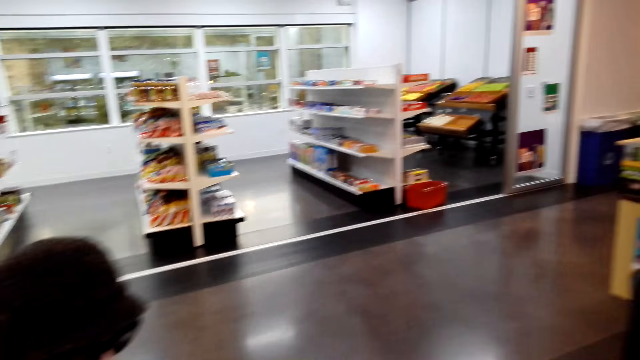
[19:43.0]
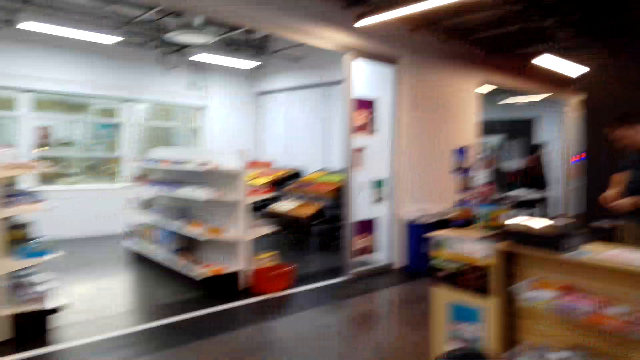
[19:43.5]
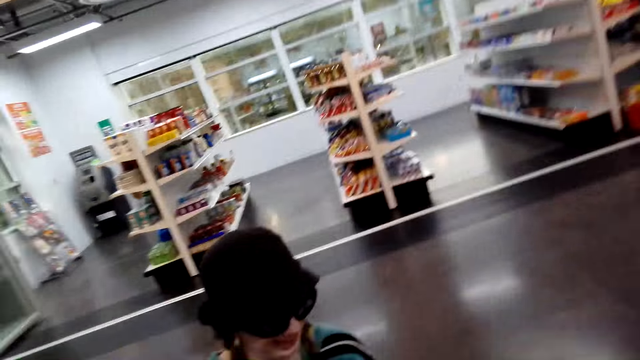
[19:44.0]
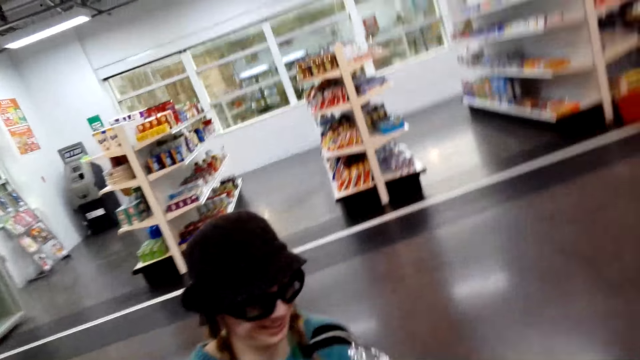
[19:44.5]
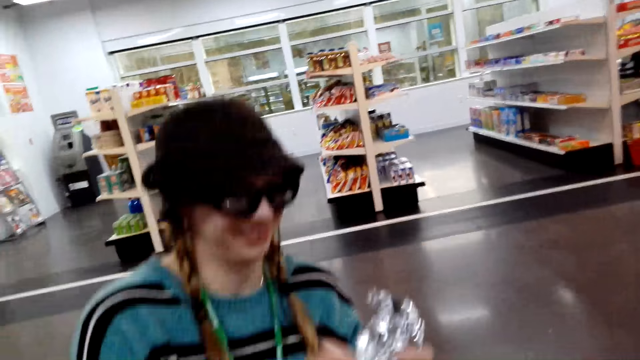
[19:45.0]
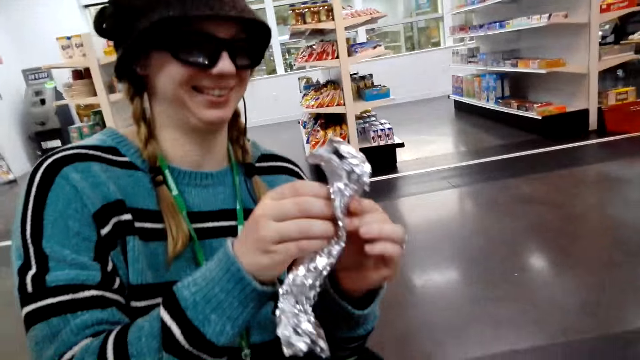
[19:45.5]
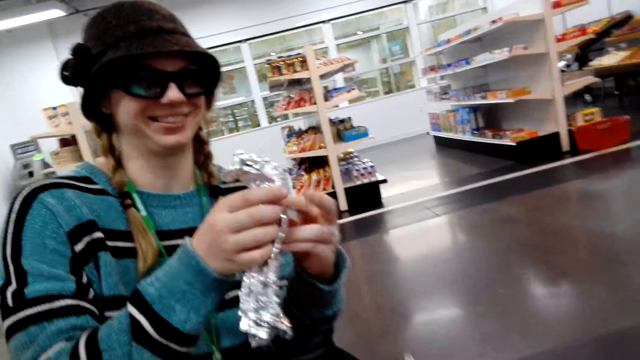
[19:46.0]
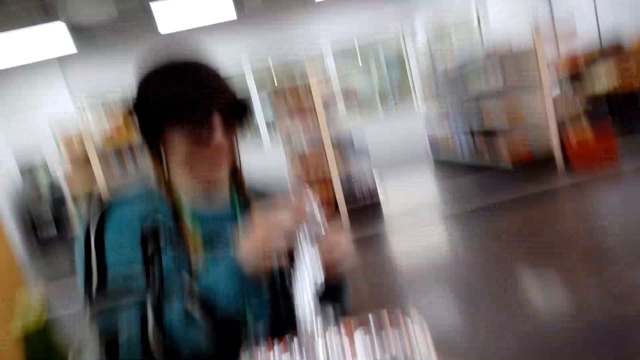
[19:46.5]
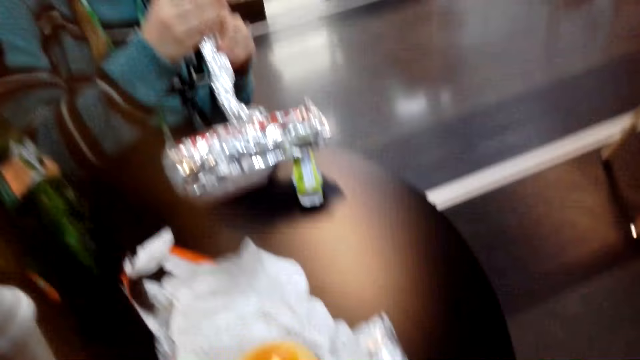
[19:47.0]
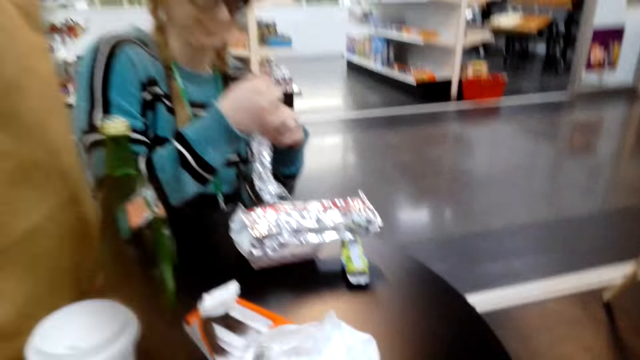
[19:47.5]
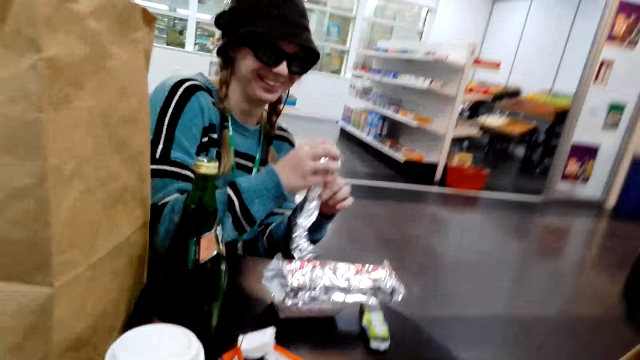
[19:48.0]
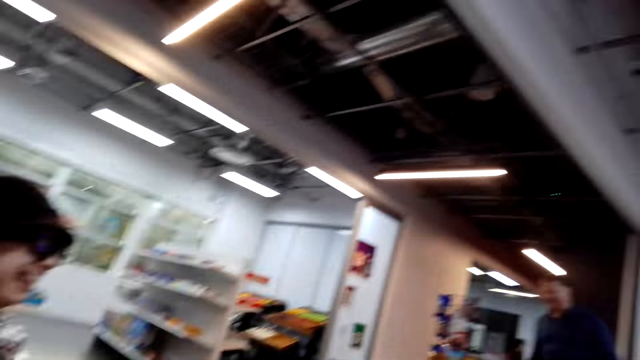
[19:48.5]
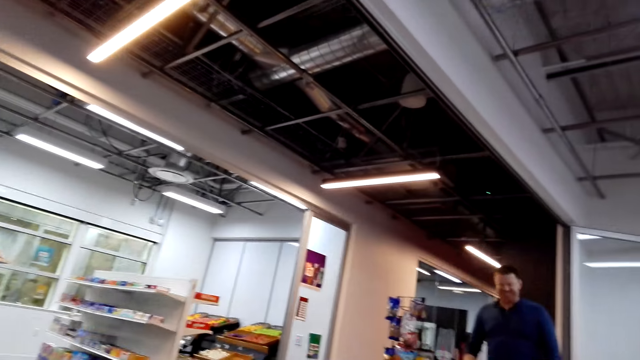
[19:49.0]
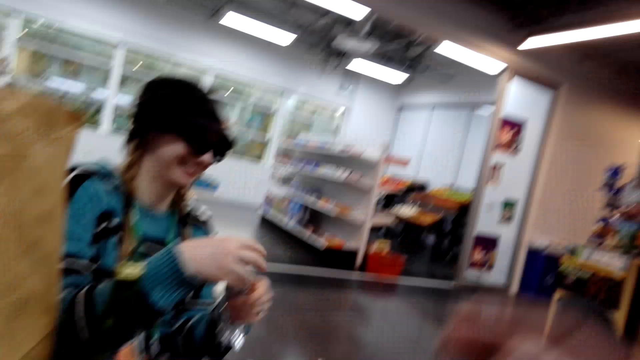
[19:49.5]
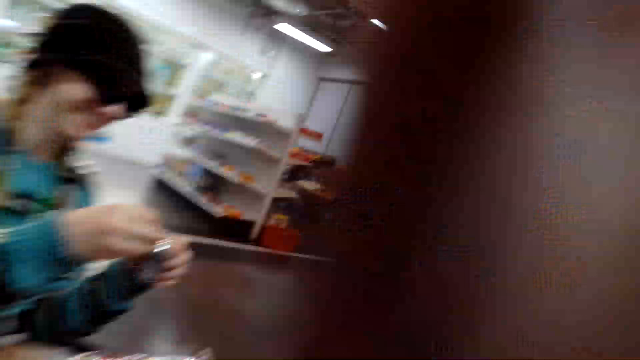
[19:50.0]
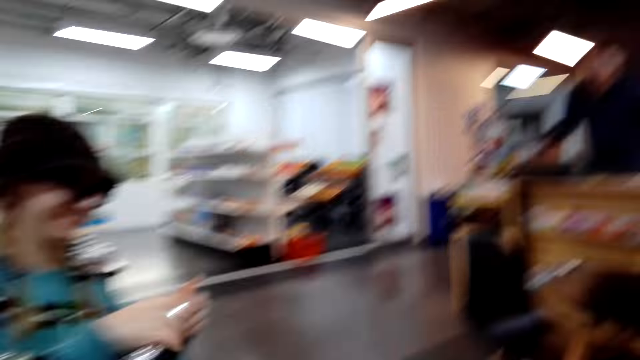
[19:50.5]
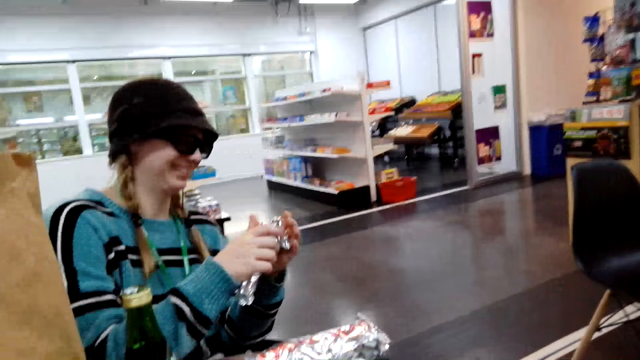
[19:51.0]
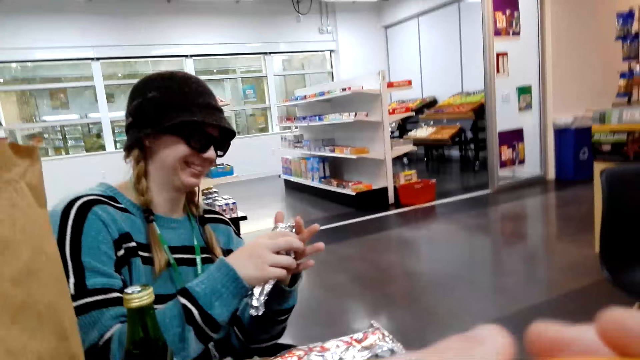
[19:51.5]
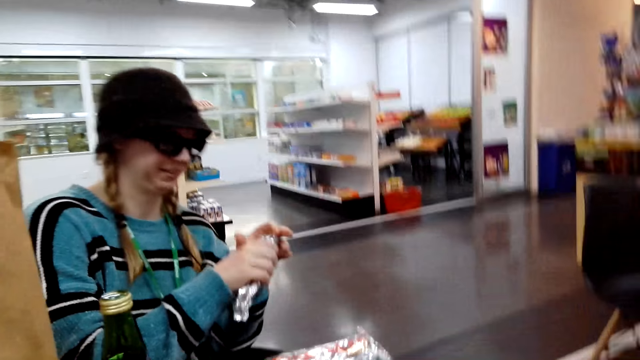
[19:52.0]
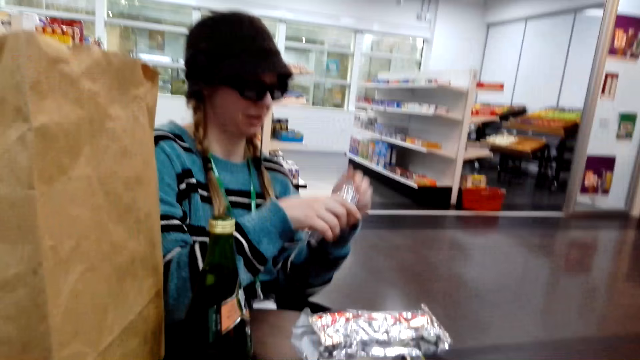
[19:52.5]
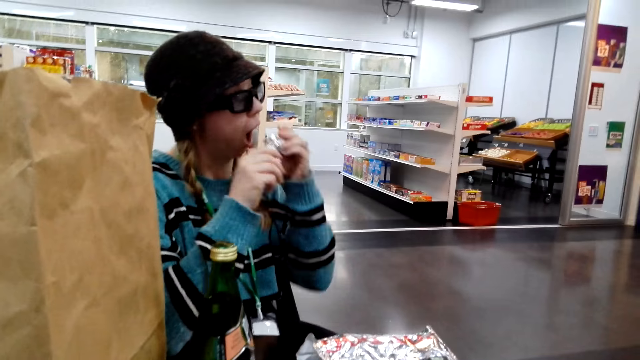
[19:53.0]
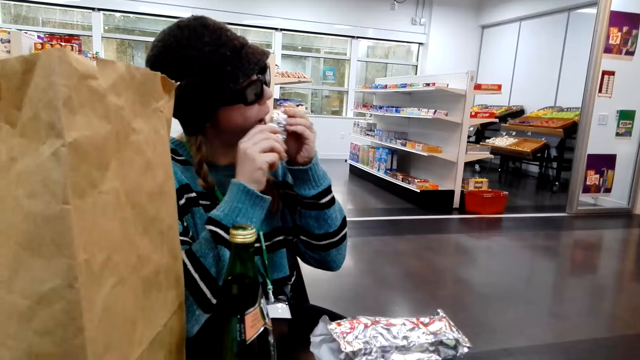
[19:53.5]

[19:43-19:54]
The camera wearer talks to a man. The man folds the foil. The camera wearer looks at the man.

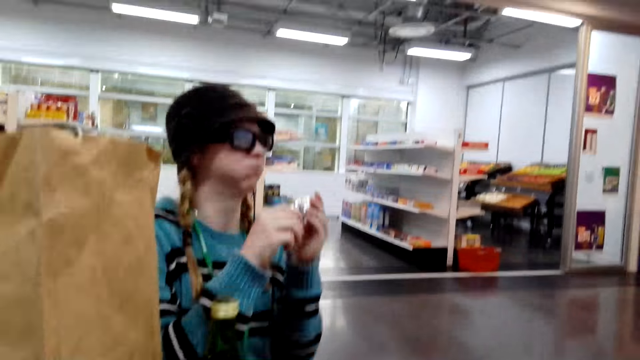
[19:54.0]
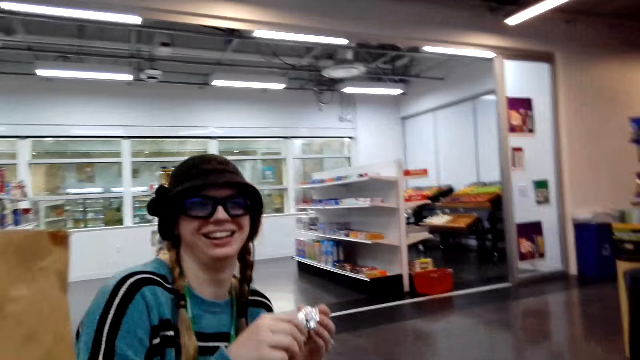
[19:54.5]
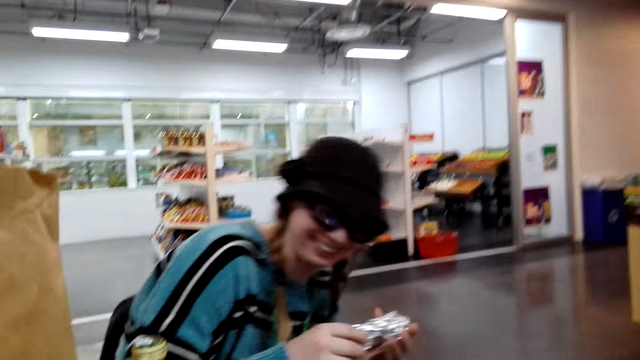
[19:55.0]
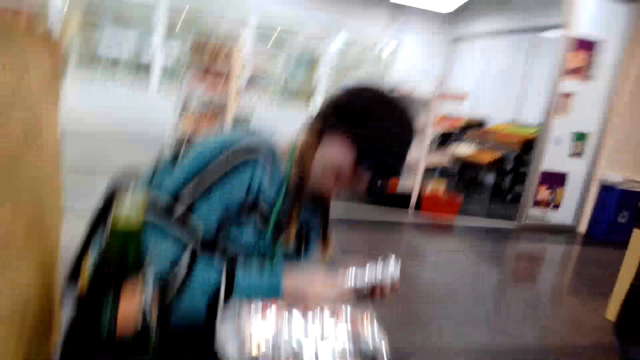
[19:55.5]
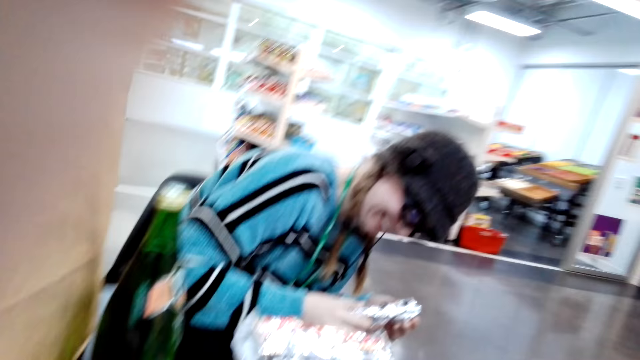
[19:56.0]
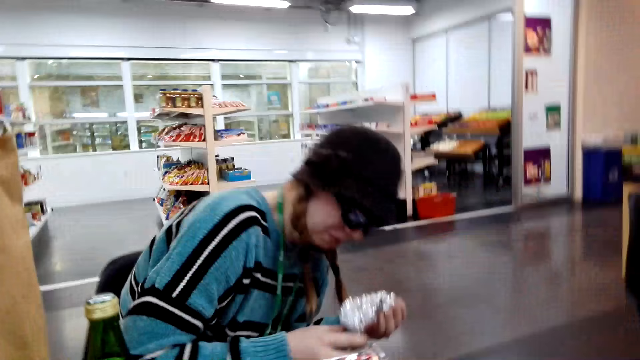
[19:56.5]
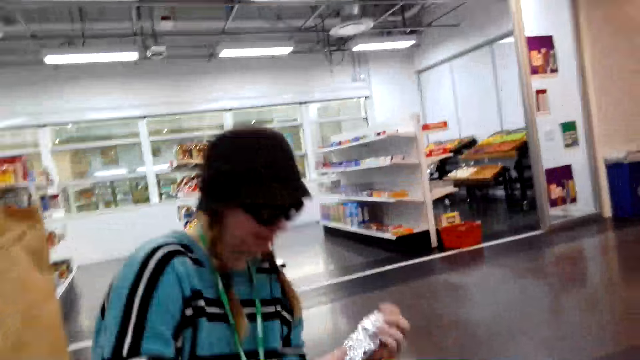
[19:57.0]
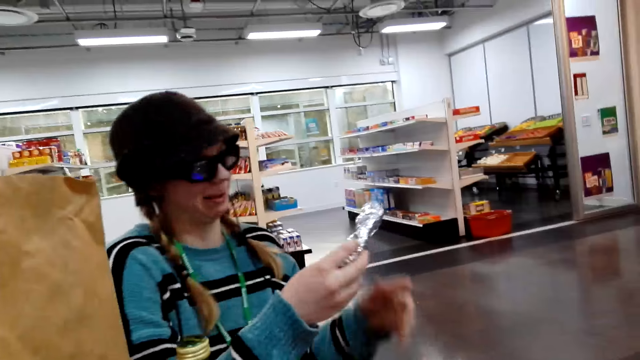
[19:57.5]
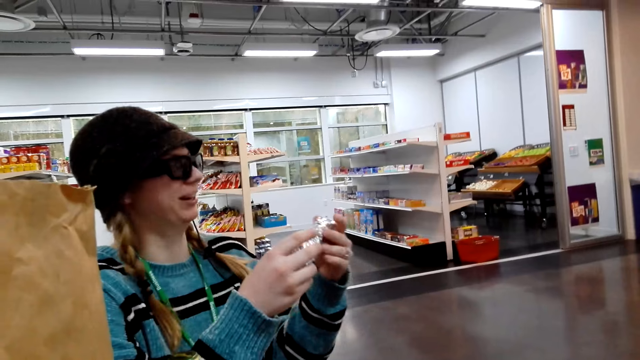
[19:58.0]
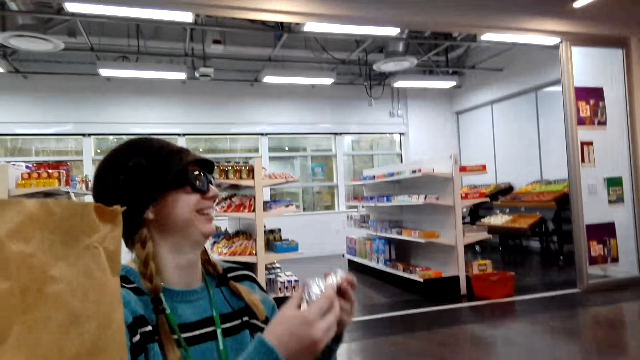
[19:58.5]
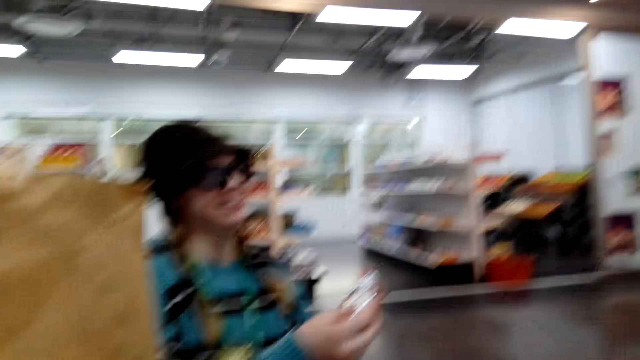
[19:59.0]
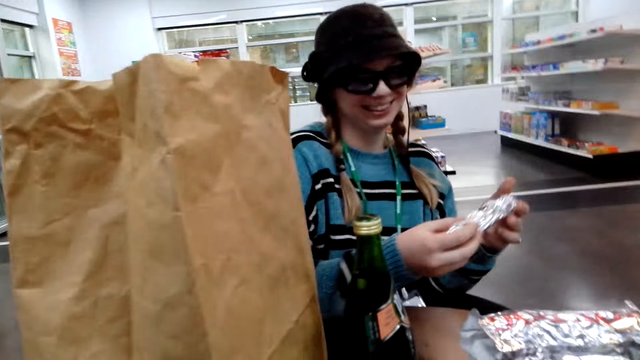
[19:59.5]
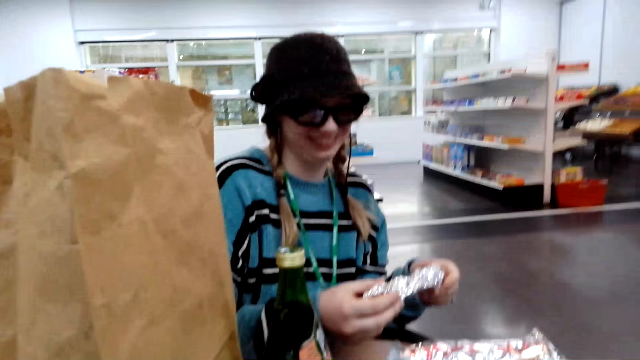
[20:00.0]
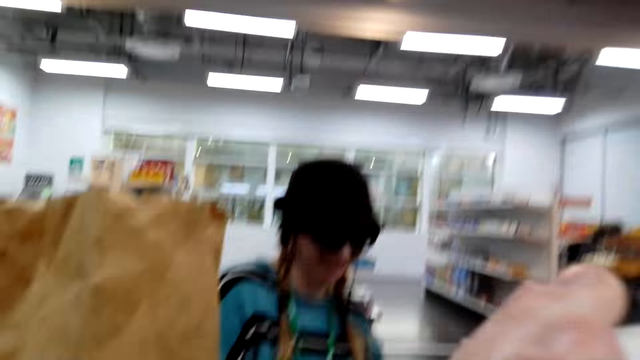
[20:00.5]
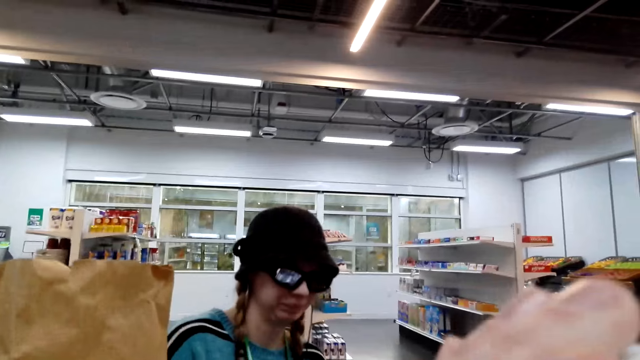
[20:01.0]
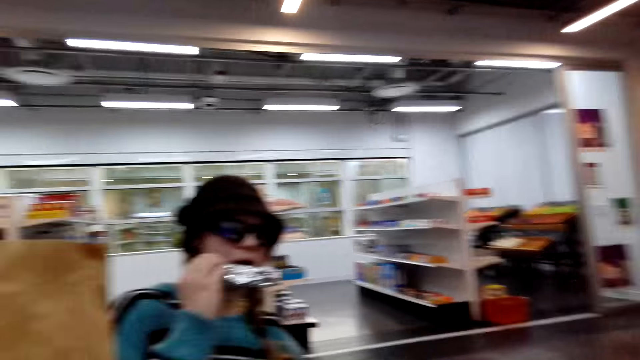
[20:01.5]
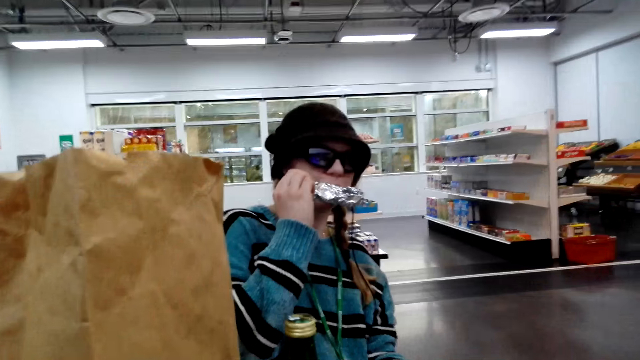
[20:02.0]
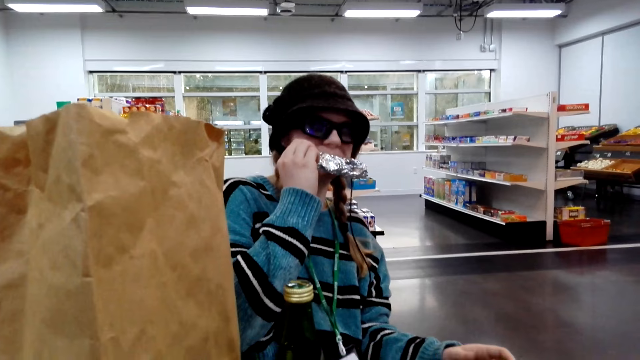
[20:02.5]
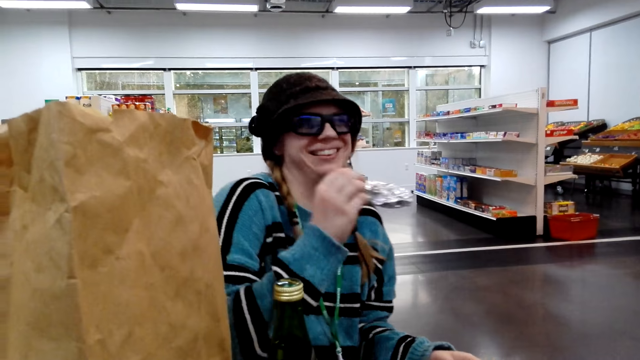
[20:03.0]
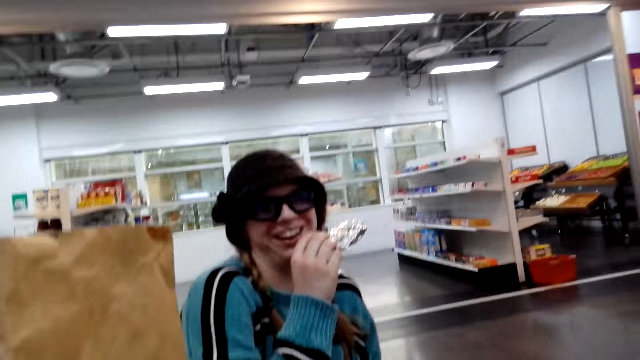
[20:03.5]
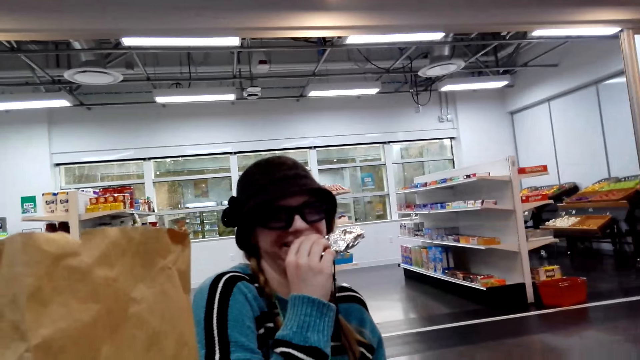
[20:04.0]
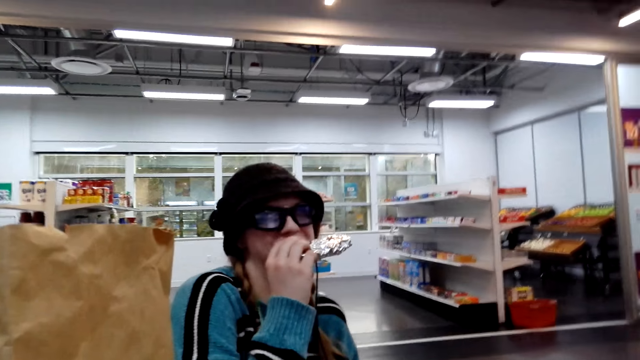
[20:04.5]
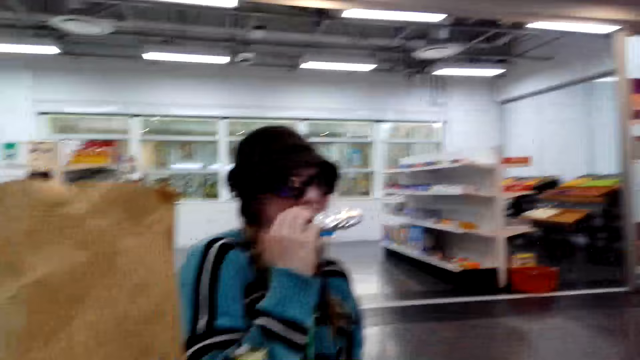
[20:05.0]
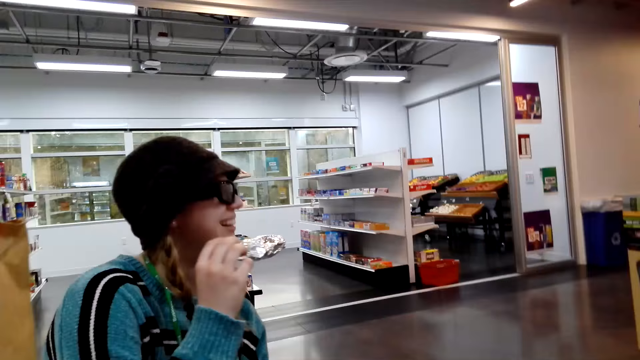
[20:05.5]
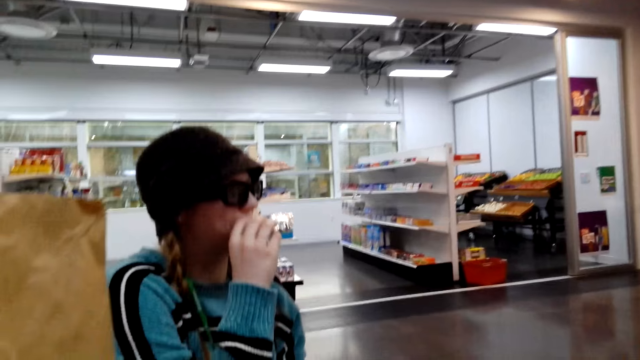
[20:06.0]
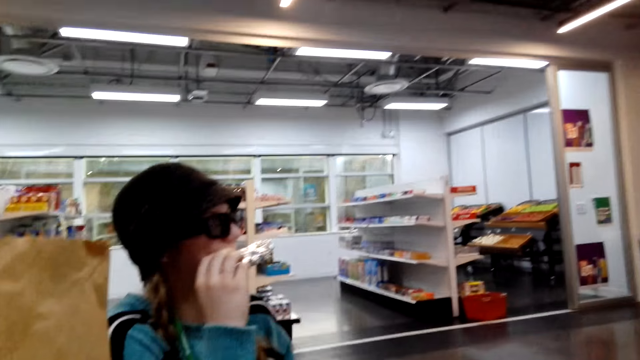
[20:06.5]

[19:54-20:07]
A man looks at the sachet. The camera wearer talks to the man. The man eats the snacks. The man bites the foil.
